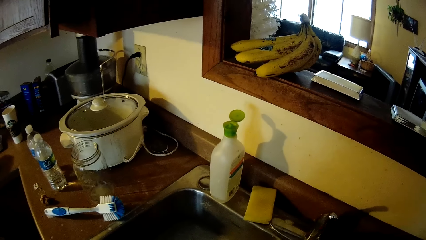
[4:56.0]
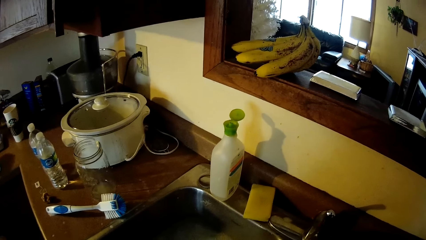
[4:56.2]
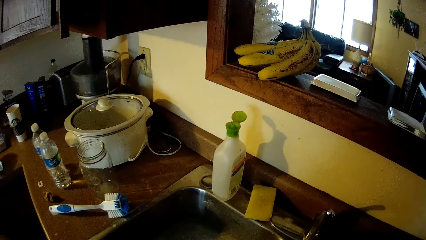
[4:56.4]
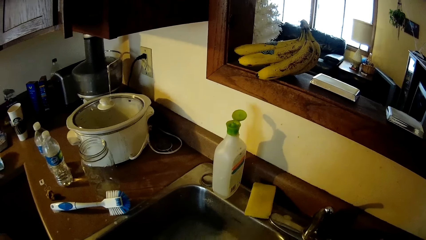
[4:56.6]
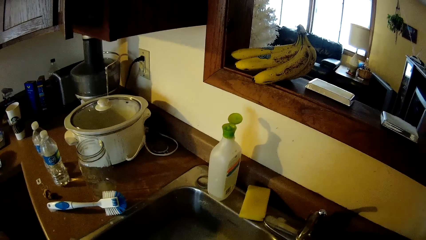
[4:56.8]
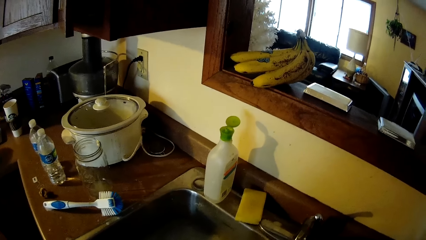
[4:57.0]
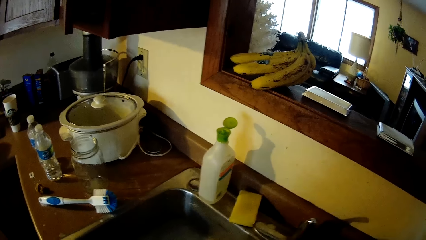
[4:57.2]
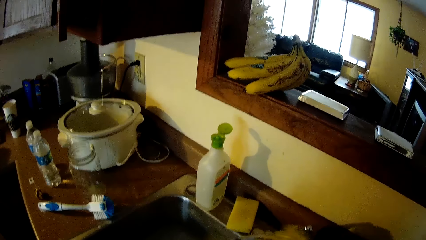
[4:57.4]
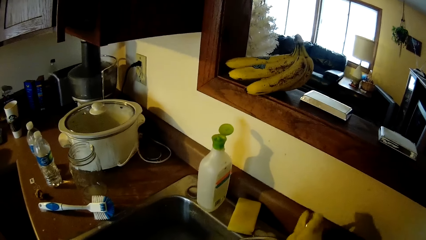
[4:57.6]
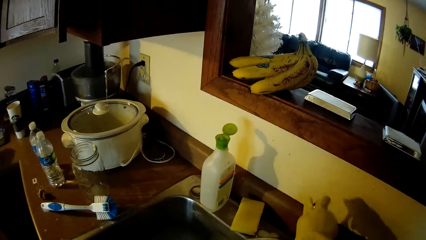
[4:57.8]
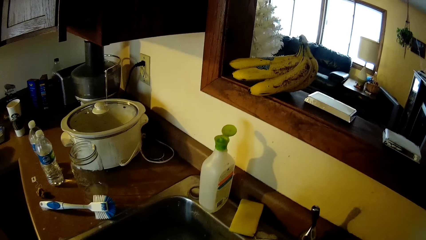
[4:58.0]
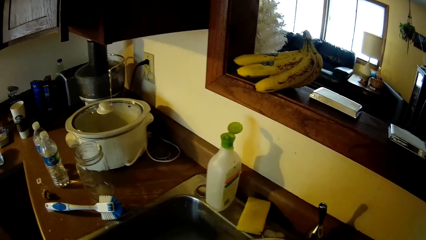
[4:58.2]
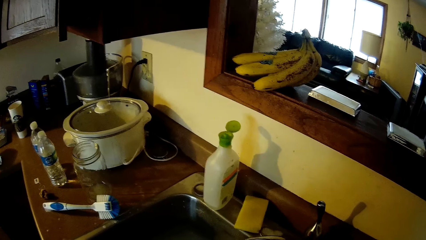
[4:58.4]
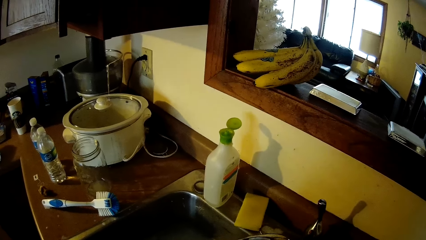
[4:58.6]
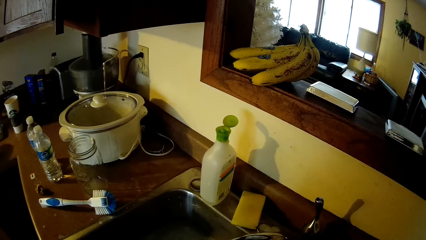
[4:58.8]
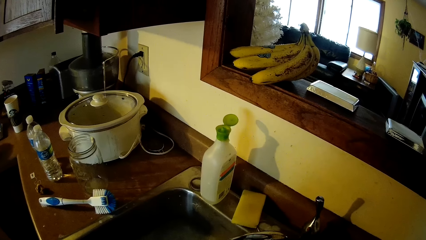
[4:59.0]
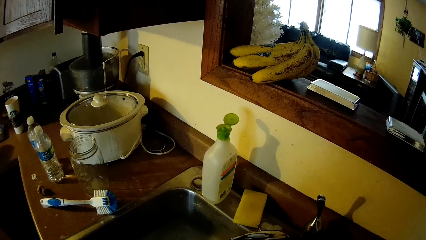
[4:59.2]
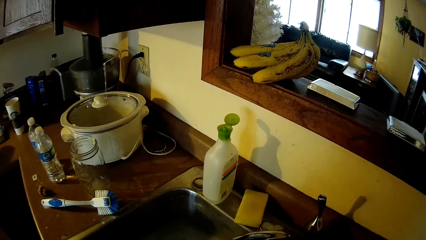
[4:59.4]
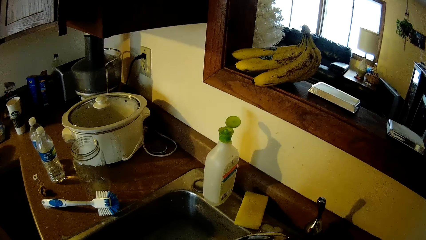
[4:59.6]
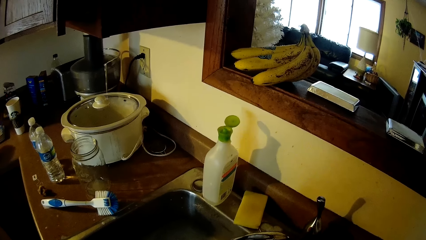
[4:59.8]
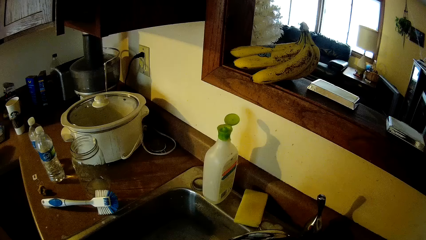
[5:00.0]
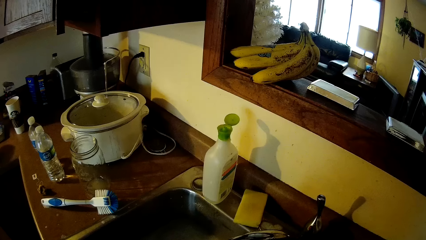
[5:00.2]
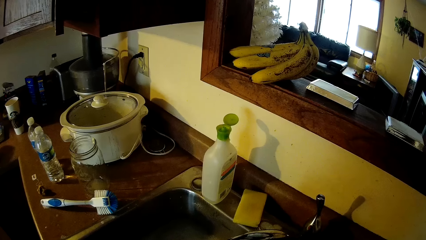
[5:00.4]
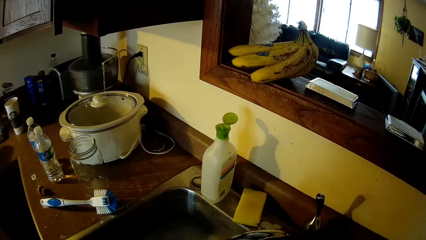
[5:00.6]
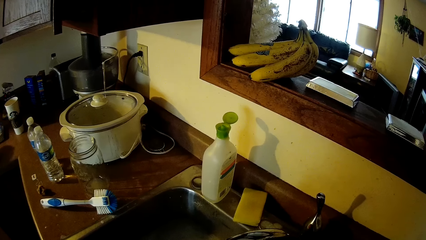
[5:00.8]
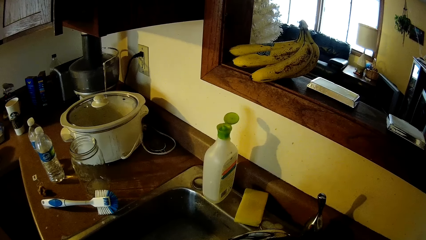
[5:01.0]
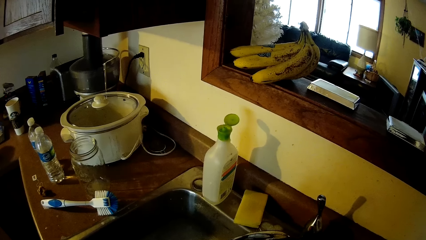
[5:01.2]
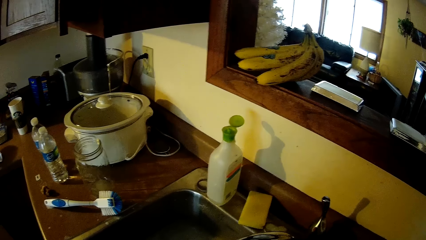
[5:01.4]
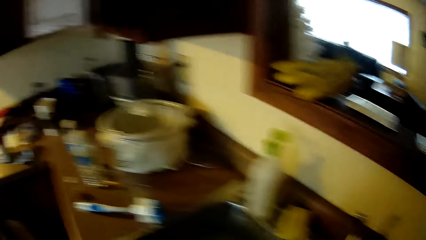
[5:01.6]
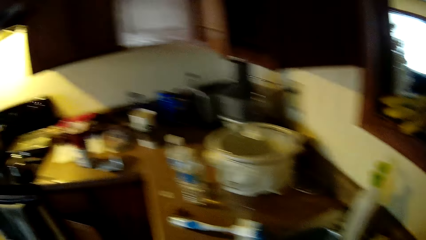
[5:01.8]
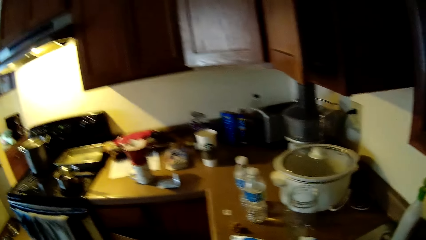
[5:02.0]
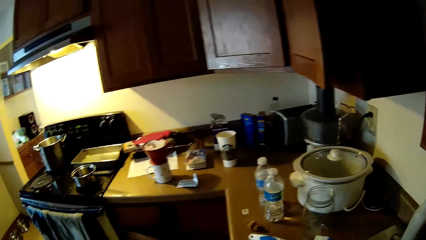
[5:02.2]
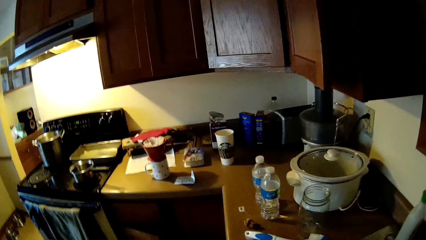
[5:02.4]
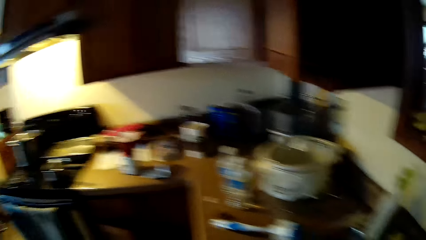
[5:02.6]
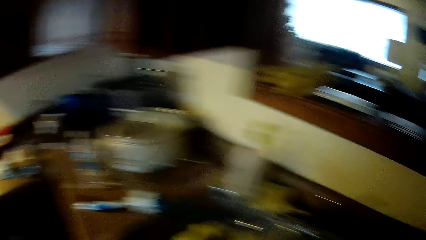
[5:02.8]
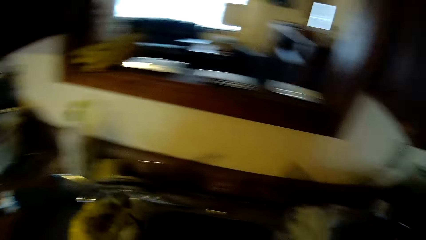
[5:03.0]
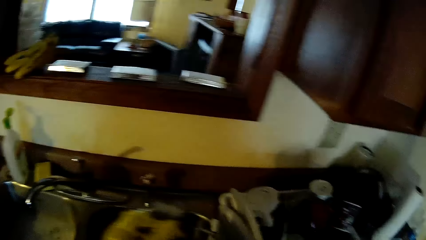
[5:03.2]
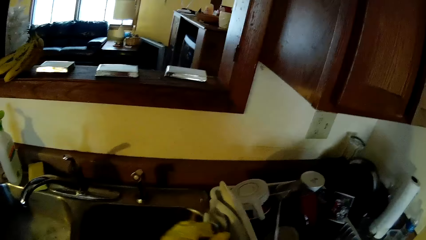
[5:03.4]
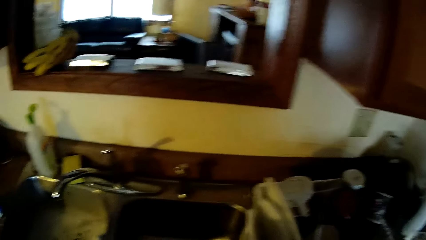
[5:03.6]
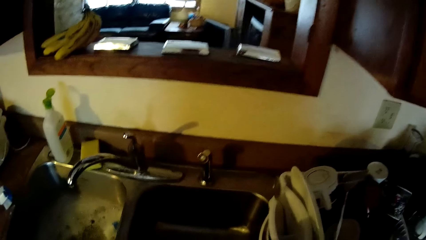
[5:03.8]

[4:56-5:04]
The camera wearer opens the water tap with his right hand.

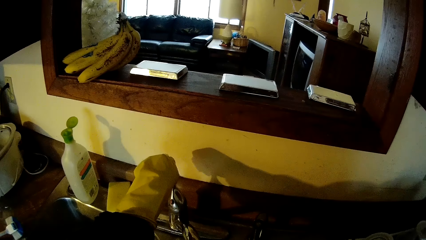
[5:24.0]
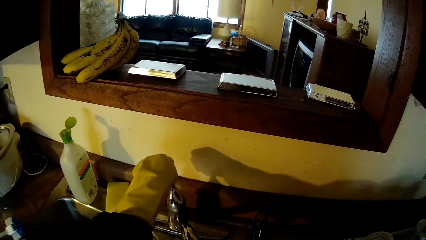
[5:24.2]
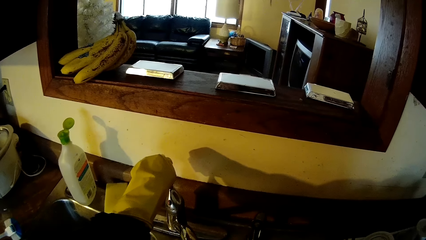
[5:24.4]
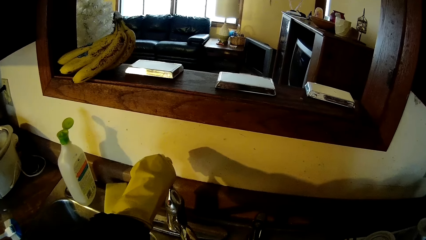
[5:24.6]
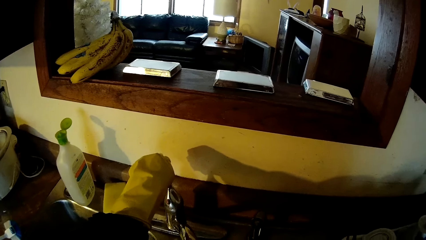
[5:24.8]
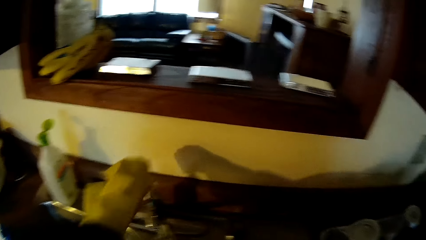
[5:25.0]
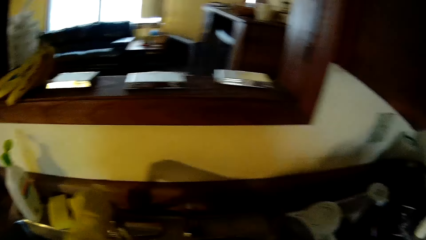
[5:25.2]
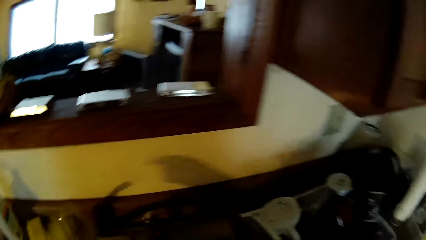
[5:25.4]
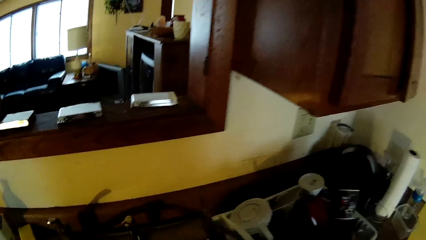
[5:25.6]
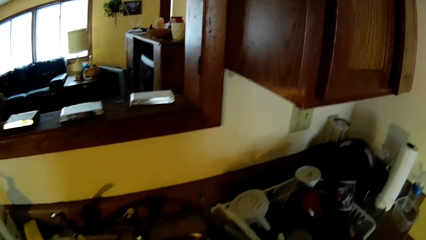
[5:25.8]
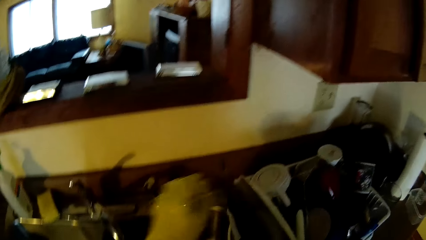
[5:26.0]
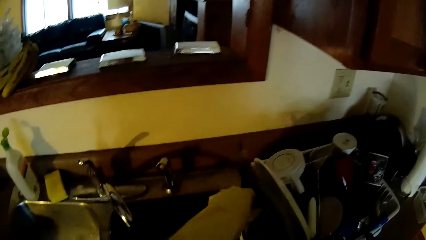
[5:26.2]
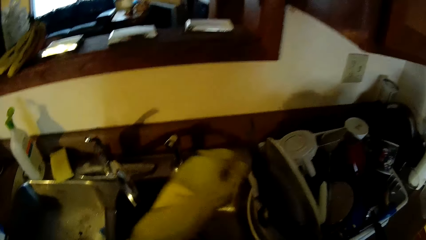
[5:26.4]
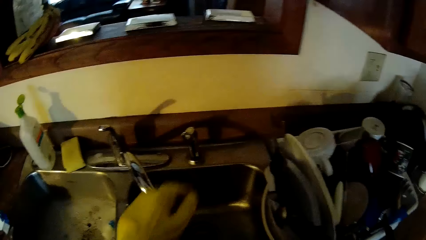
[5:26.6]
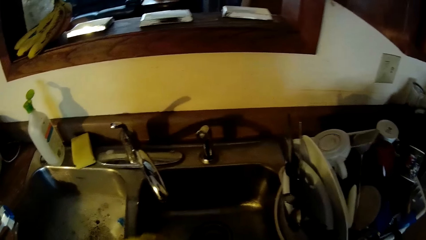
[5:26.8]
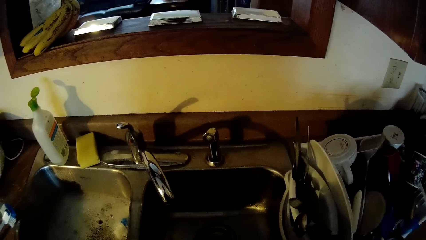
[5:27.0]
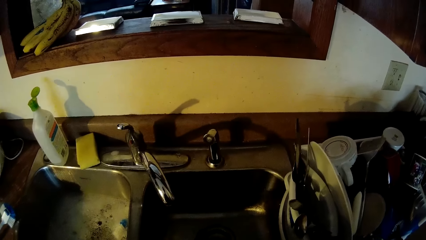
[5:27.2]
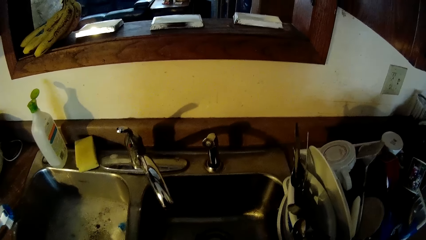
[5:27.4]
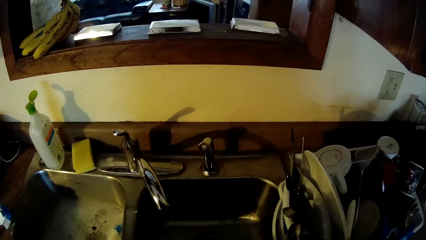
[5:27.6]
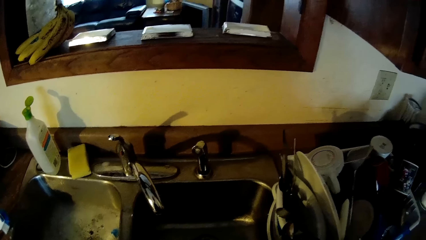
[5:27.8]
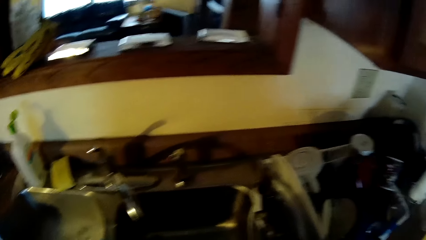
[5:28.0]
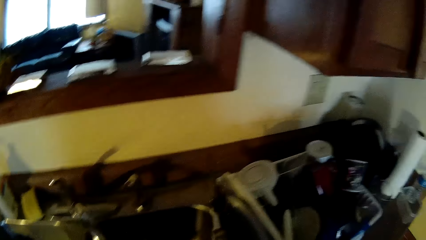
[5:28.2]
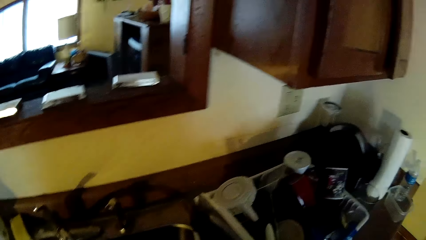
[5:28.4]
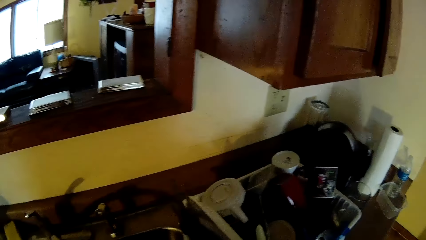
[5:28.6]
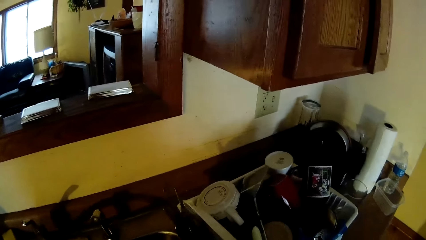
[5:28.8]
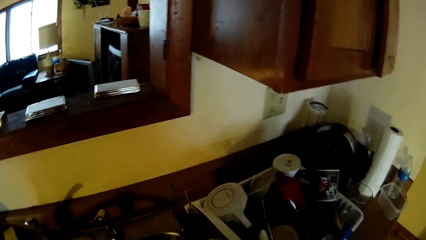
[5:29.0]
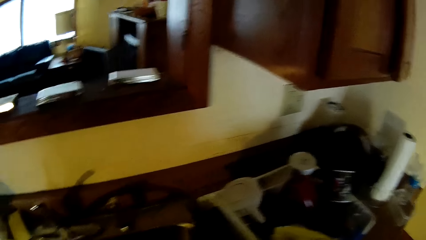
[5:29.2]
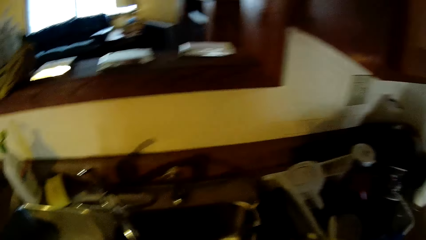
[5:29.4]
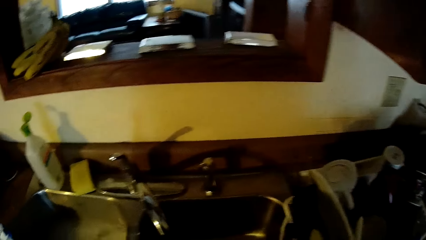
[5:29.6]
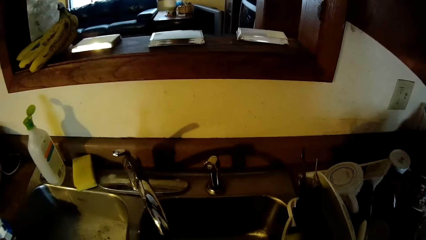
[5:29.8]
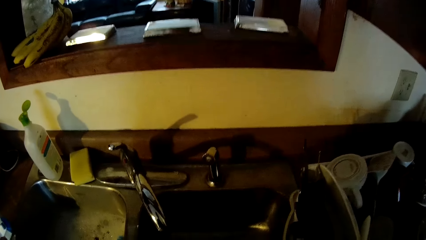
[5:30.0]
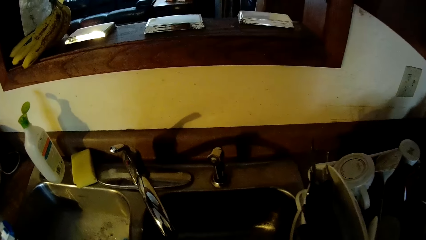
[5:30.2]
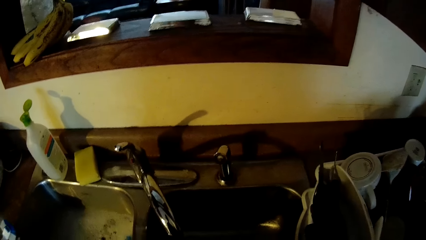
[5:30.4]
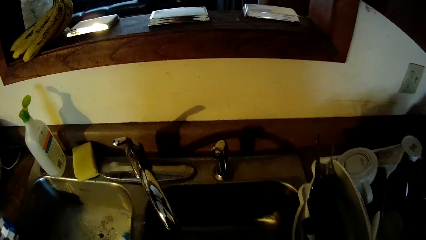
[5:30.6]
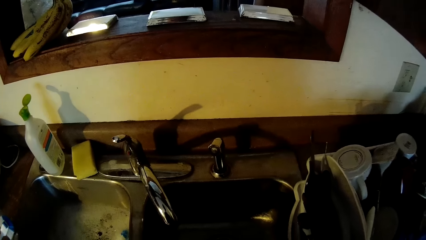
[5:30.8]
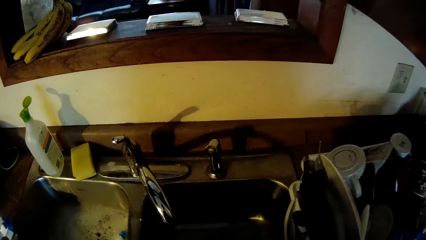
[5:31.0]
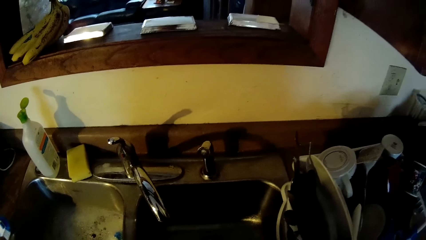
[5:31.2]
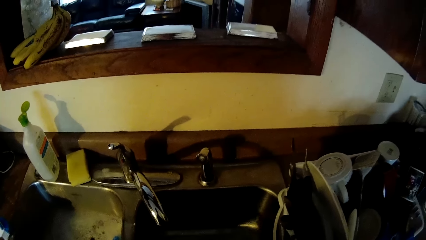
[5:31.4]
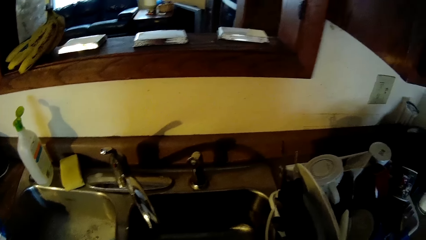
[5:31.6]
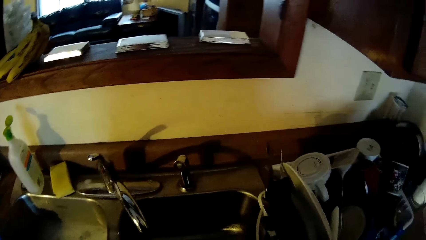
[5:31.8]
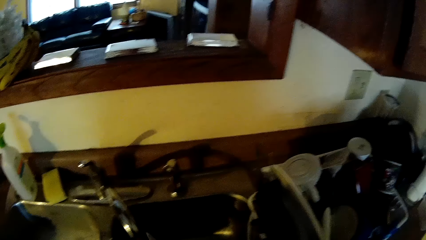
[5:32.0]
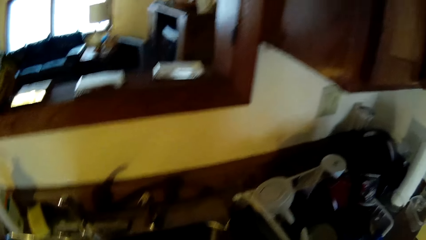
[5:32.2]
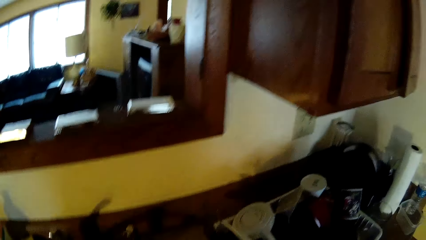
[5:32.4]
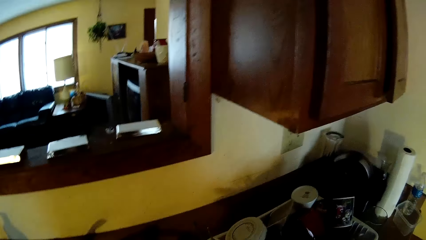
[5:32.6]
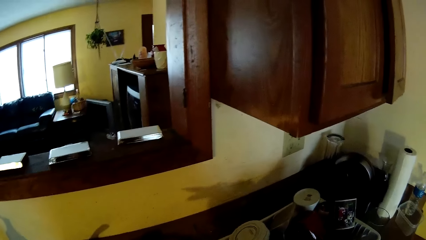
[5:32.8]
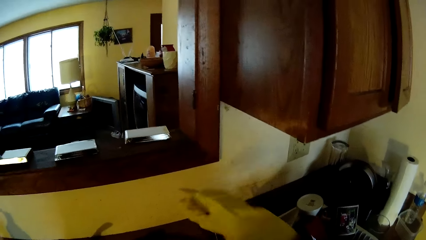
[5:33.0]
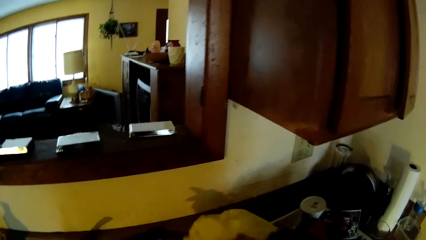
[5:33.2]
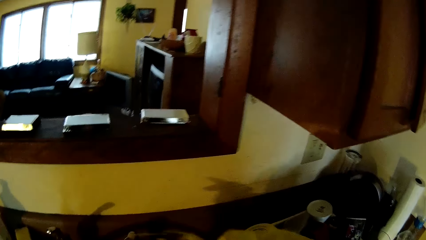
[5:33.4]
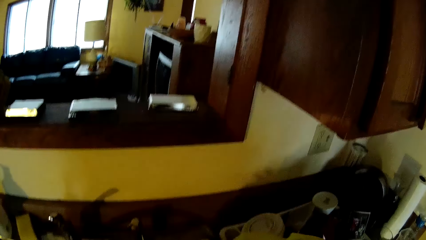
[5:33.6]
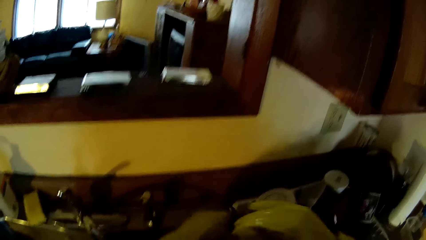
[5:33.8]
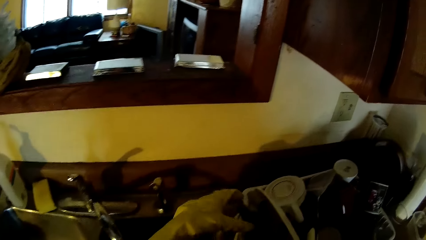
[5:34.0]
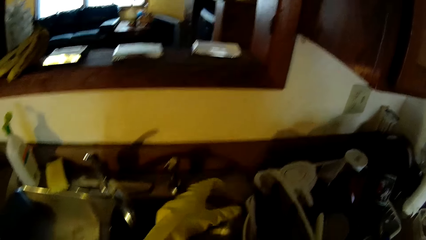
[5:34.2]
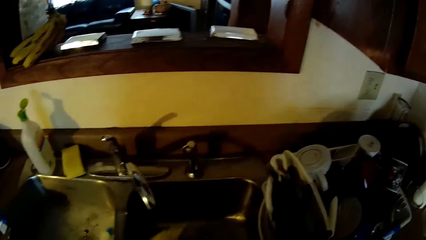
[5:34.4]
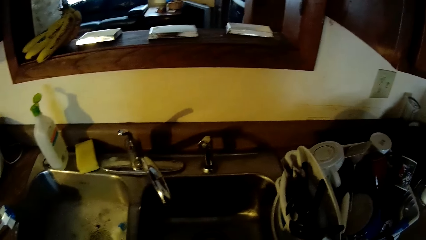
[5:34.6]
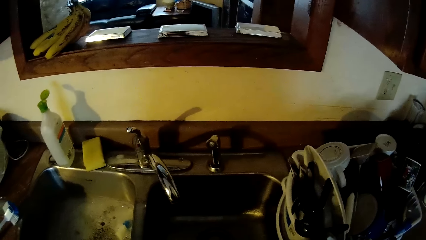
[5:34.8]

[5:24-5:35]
The camera wearer closes the water tap with his left hand. He drops cutlery in the drainer with his left hand. He drops cutlery in the drainer with his right hand. He drops cutlery in the drainer with his hands. He picks up something.
